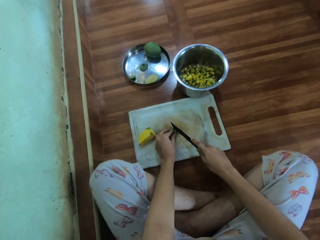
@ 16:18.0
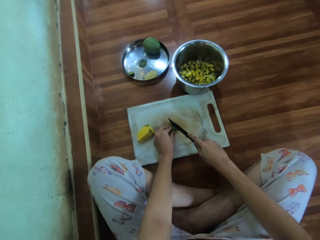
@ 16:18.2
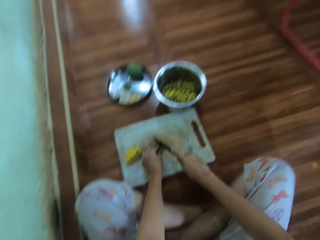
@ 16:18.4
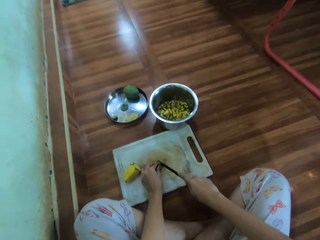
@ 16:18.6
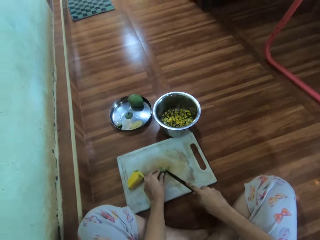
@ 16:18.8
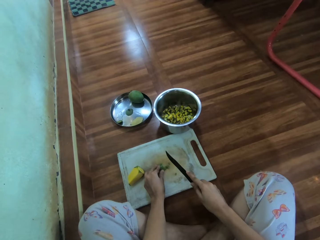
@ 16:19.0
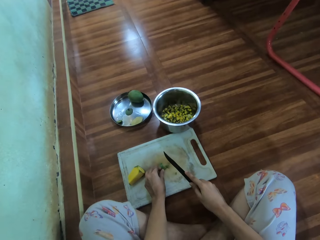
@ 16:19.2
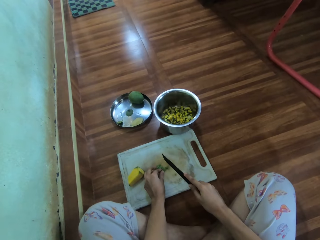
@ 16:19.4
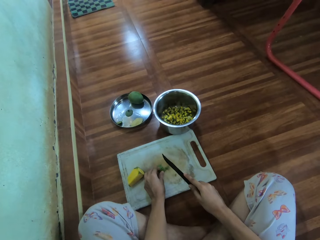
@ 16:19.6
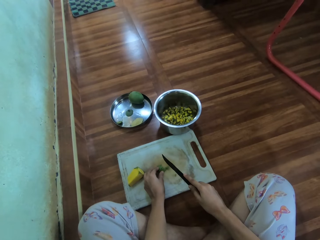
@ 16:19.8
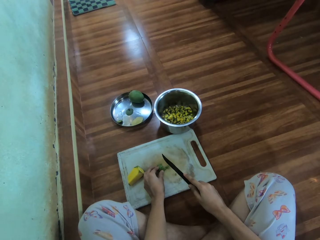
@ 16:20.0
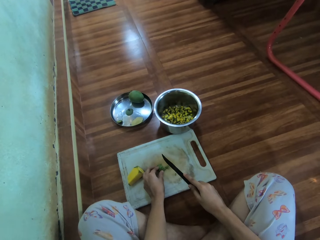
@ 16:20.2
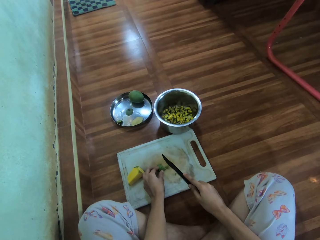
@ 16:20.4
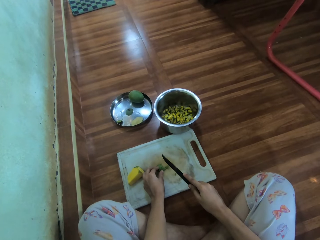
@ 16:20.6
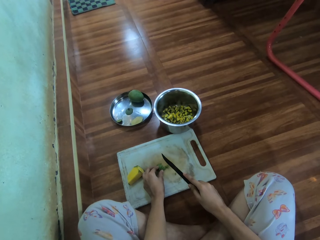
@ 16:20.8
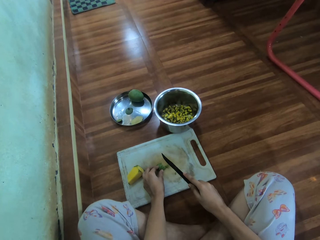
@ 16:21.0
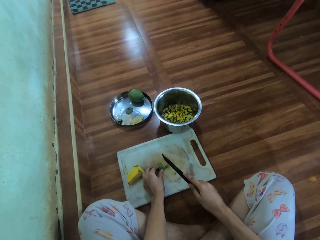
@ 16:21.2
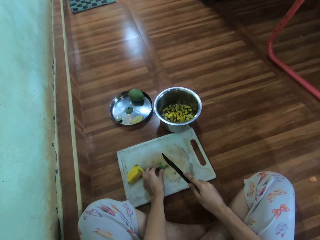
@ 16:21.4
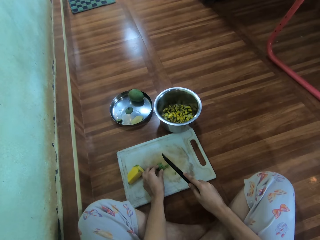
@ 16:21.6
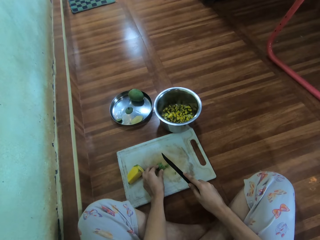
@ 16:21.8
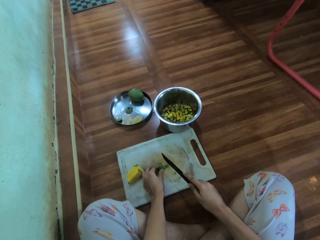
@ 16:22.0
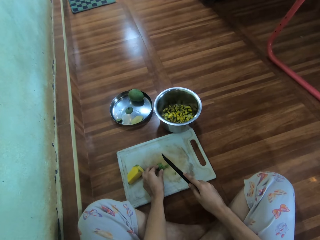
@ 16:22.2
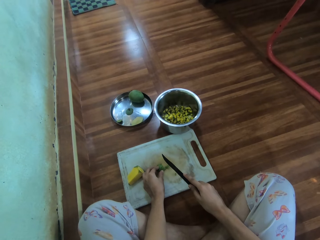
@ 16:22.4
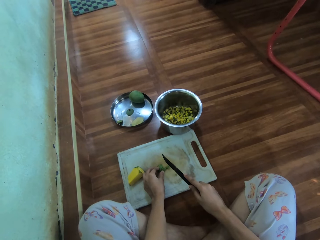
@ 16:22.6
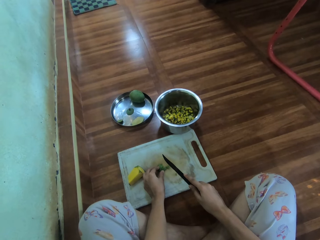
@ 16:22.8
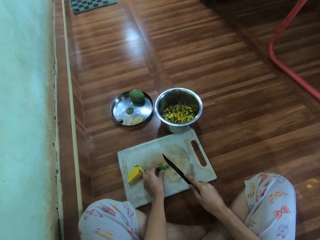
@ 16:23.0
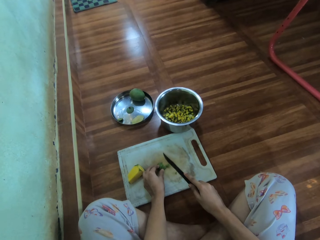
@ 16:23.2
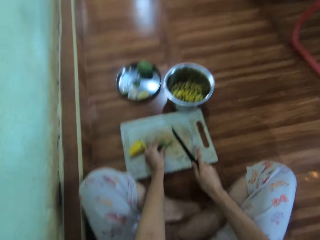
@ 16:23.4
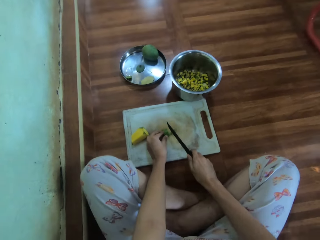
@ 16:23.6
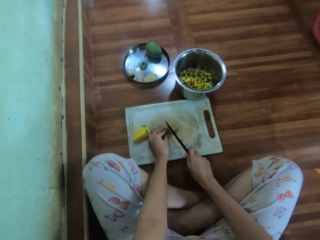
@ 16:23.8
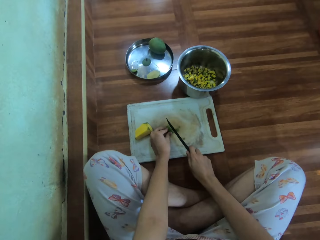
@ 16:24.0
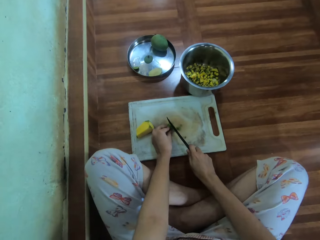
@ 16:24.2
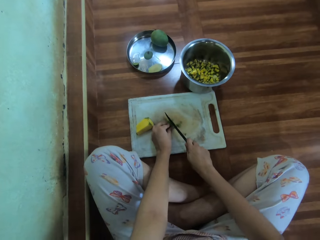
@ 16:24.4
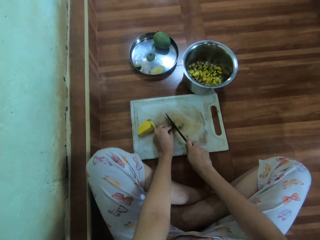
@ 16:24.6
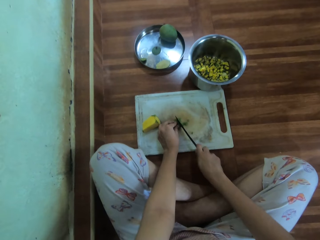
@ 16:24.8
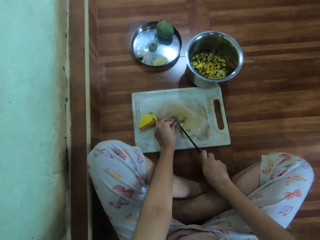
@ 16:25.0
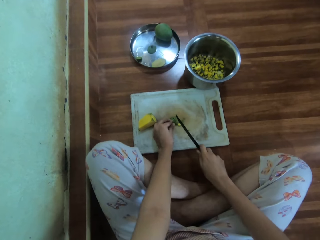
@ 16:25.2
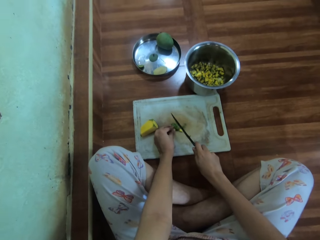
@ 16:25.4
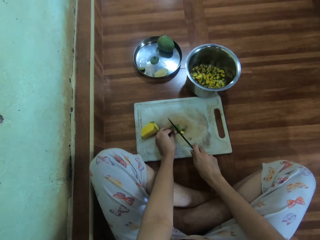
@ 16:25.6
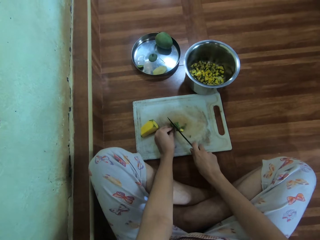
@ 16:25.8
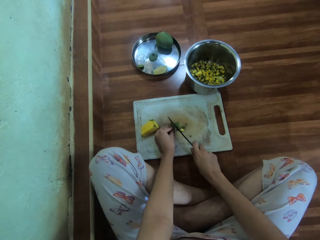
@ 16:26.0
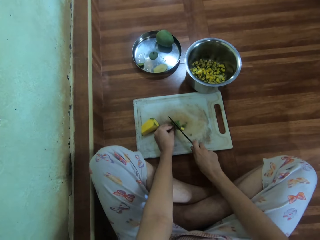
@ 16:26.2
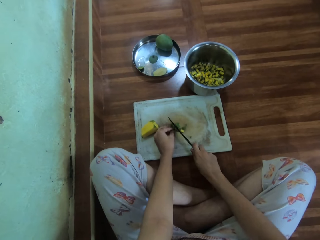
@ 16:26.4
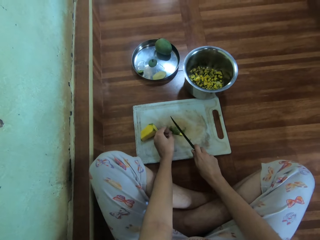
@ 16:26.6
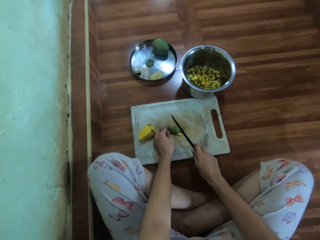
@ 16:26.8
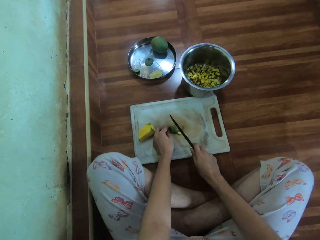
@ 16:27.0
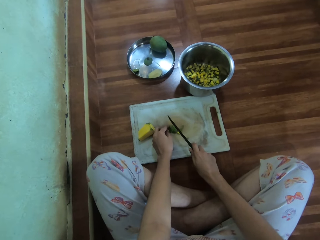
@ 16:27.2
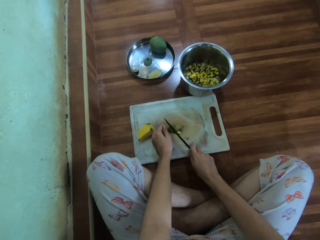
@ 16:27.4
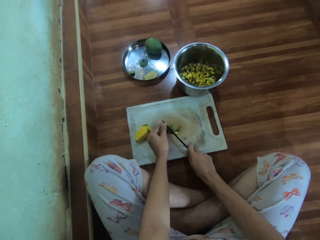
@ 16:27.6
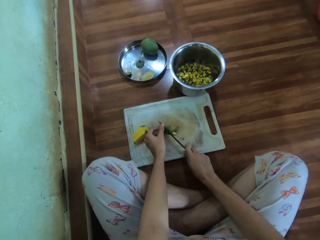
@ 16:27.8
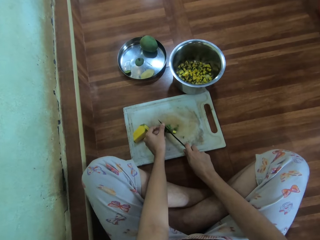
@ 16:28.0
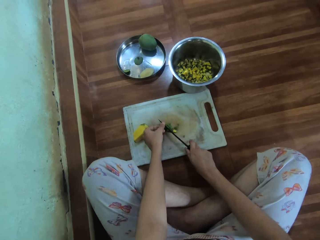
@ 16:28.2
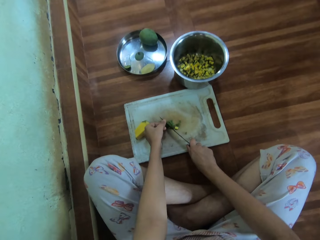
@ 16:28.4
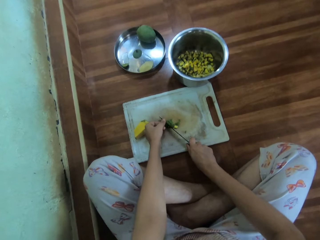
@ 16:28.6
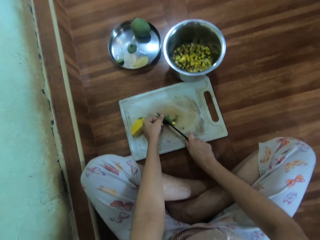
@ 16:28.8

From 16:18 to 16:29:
The camera wearer adjusts the finger. They cut the mango.

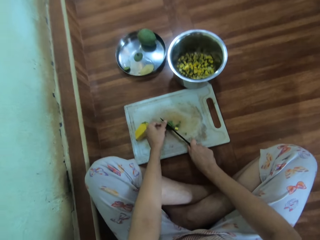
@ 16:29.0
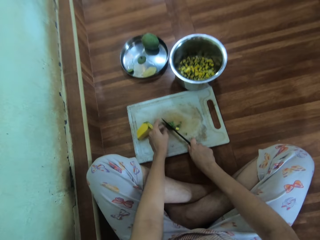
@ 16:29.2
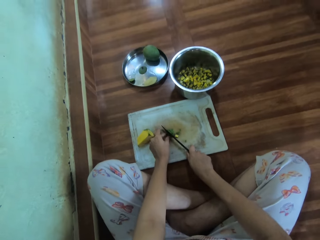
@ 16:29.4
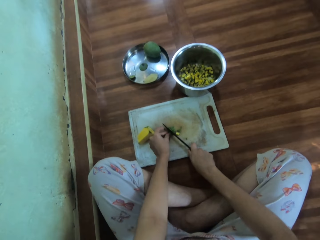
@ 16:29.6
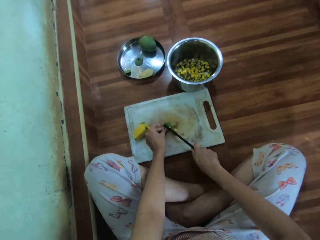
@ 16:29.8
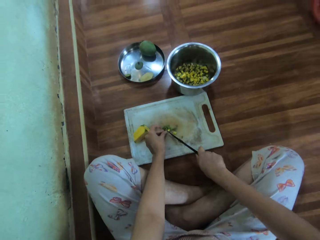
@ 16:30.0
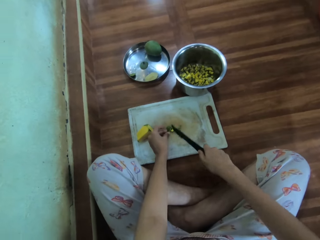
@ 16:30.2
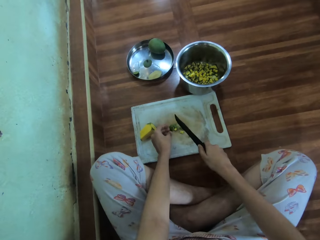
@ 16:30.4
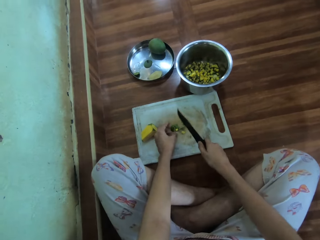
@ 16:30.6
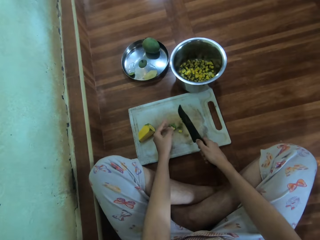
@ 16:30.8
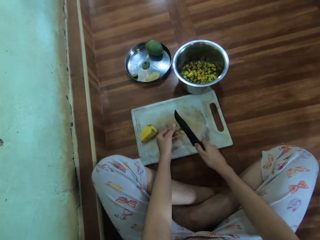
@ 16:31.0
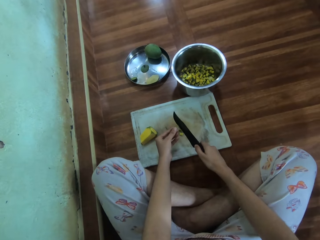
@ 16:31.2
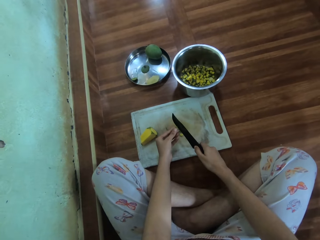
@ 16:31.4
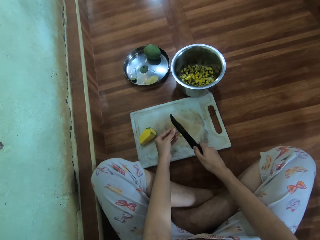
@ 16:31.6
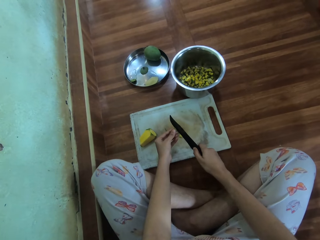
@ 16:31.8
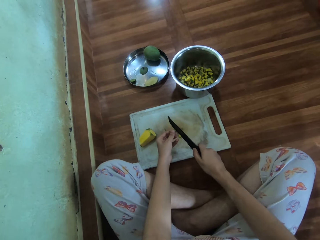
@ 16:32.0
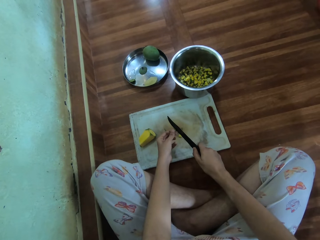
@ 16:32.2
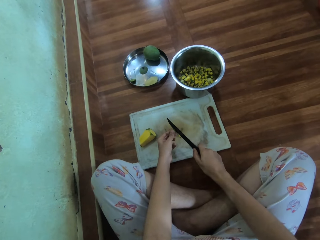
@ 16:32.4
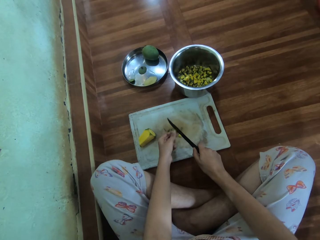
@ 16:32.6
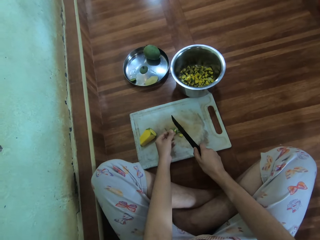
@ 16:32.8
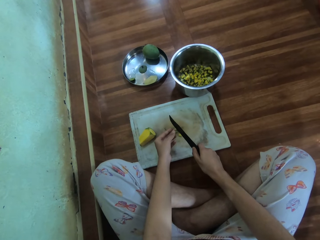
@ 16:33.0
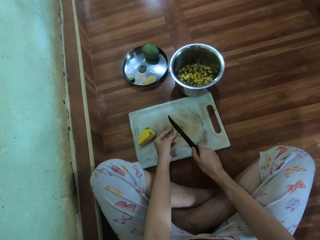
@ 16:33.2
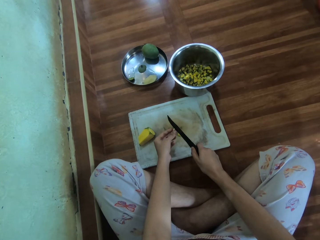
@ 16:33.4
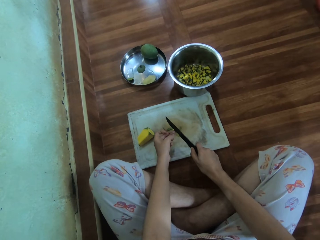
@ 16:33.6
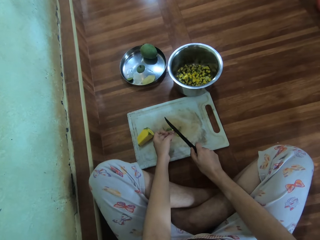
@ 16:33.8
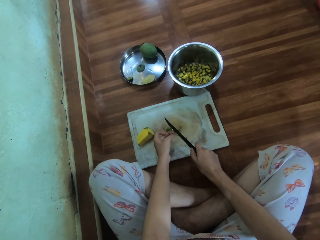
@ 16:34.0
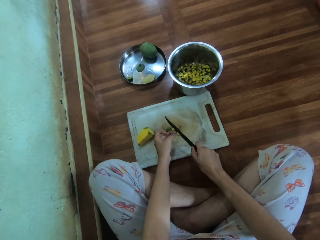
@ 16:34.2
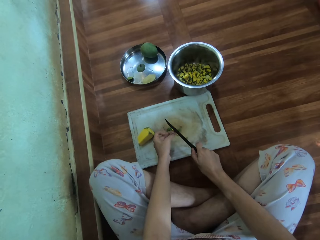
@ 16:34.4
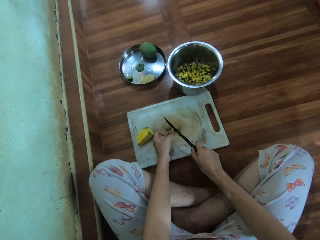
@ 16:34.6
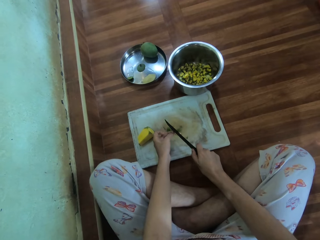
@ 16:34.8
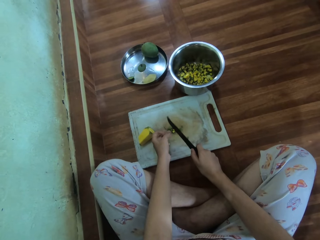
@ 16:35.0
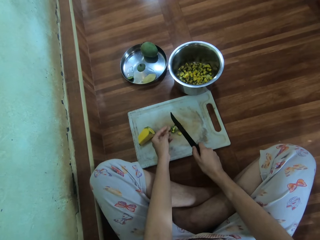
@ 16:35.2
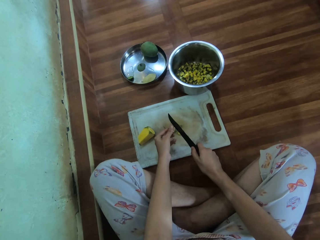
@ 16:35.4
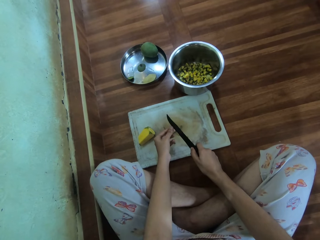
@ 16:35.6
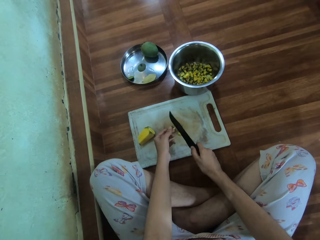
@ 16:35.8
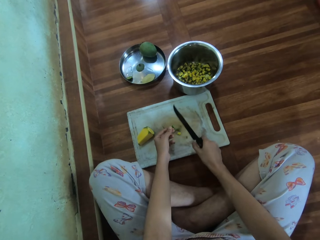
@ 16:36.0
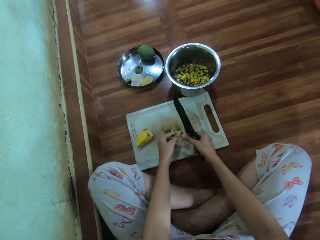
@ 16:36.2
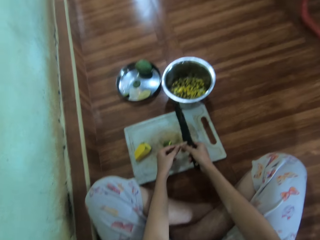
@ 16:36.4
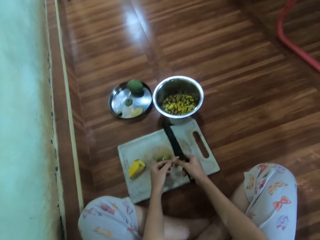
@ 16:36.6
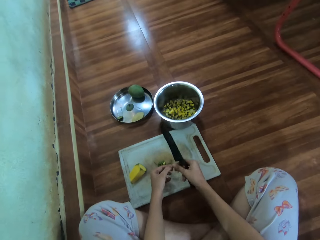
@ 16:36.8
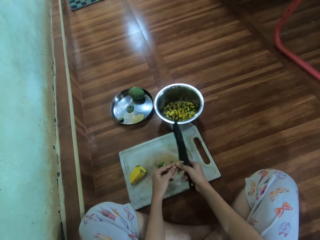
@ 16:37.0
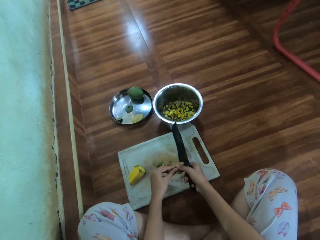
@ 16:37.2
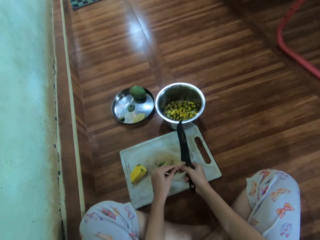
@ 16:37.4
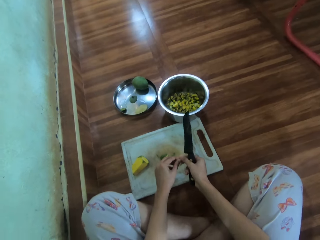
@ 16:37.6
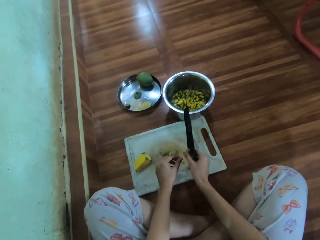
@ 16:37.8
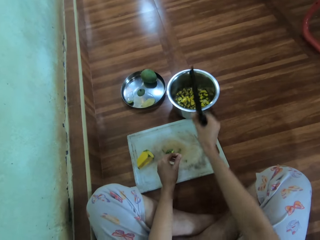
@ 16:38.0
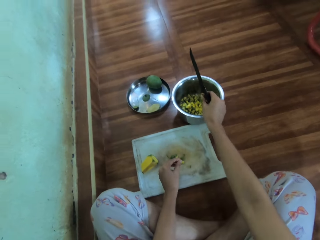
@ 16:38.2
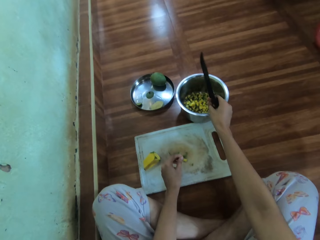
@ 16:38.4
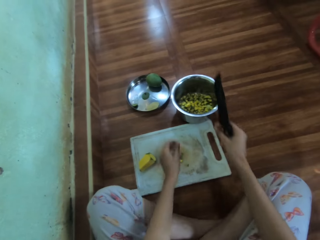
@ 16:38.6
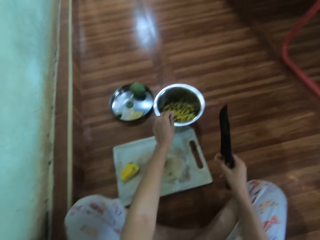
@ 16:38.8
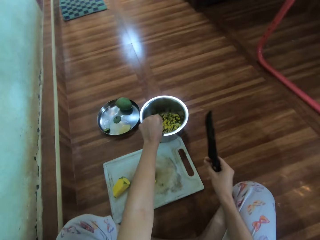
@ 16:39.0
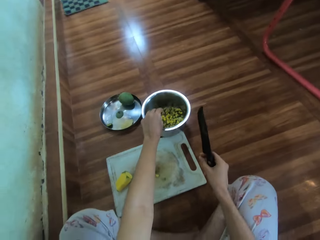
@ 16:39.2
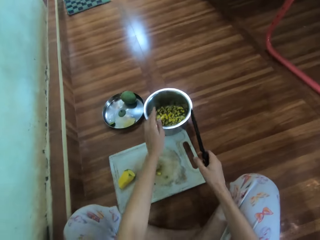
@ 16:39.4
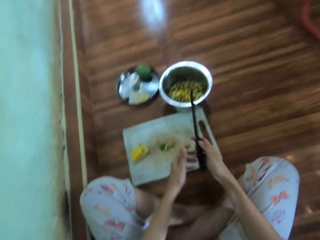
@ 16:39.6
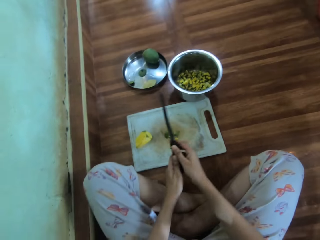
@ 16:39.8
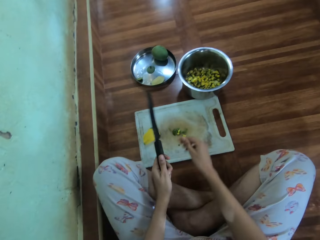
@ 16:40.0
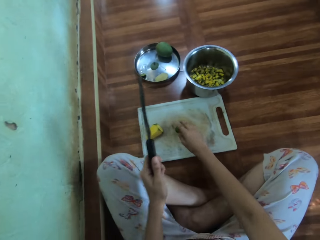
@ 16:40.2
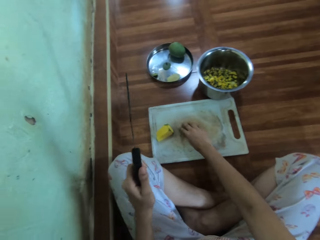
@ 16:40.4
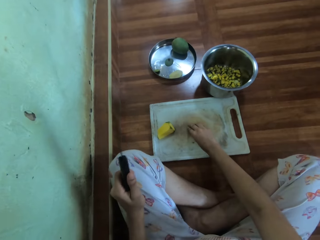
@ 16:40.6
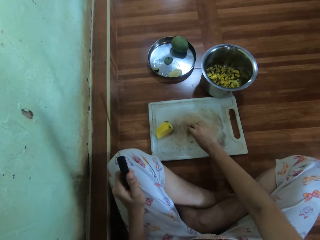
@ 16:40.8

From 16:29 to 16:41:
The camera wearer removes the piece of mango attached to the knife. They adjust the piece of mango. They drop the piece of mango in the cooking pot. They hold the knife with the other hand and pass the knife to the left hand.
